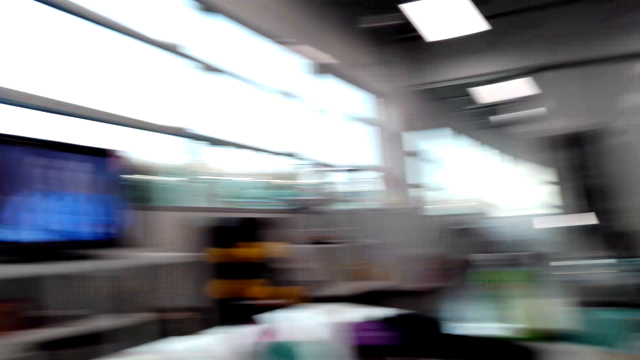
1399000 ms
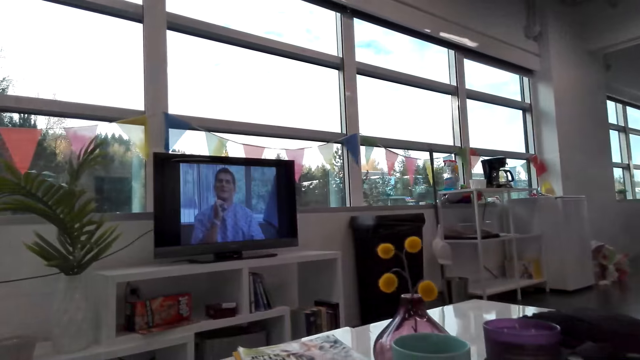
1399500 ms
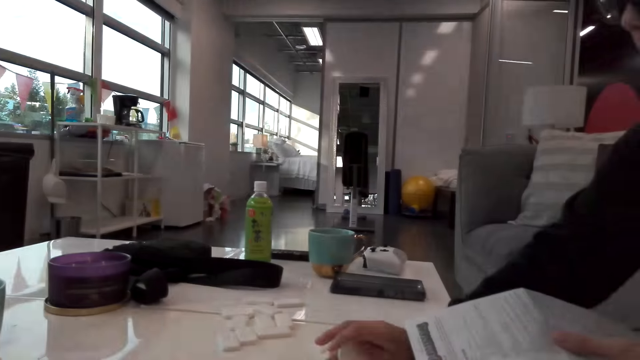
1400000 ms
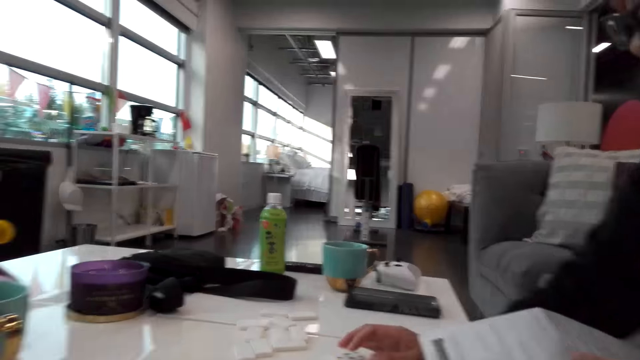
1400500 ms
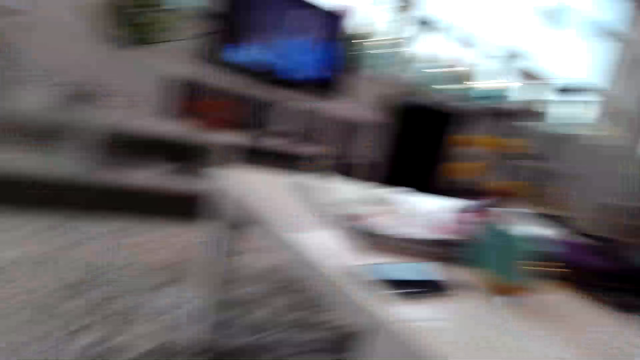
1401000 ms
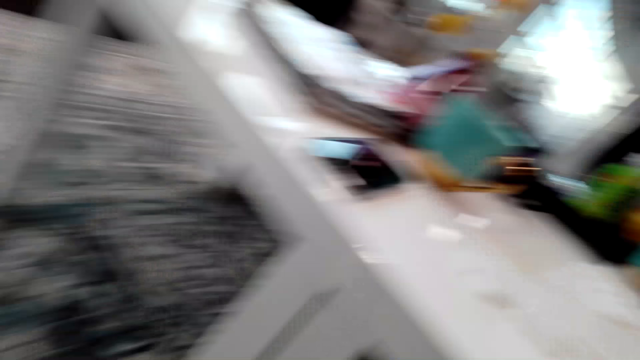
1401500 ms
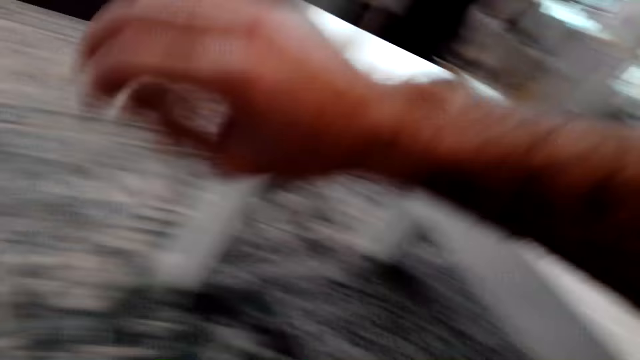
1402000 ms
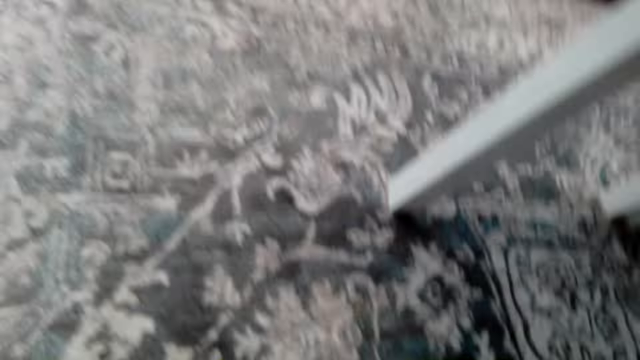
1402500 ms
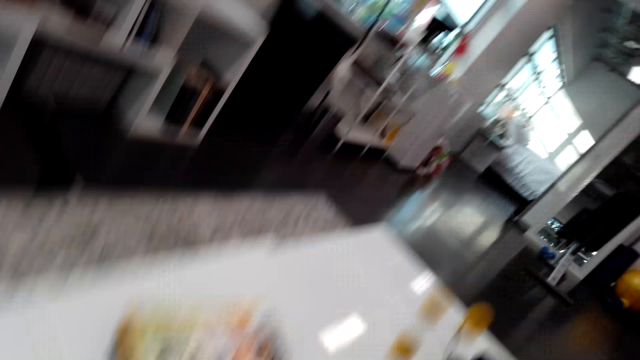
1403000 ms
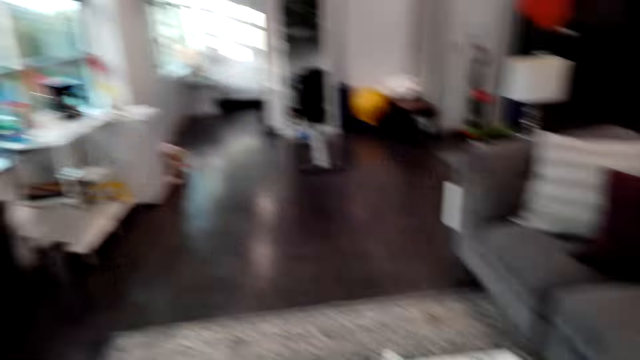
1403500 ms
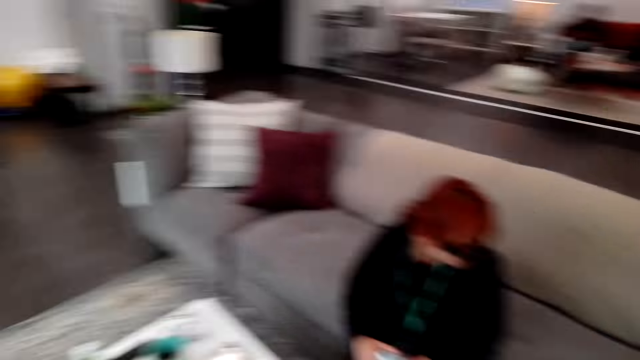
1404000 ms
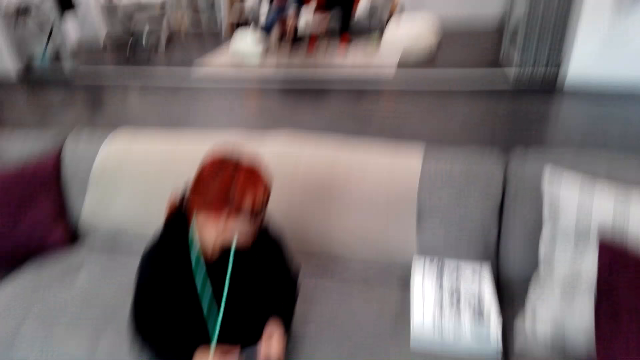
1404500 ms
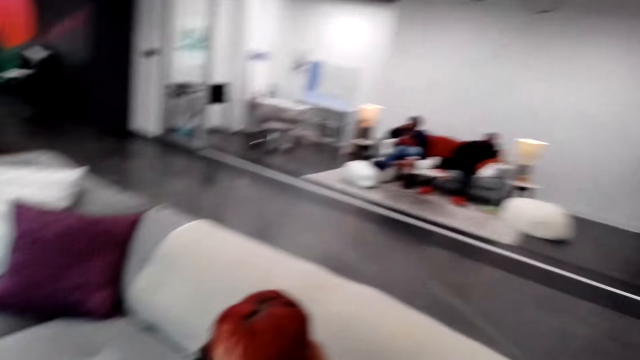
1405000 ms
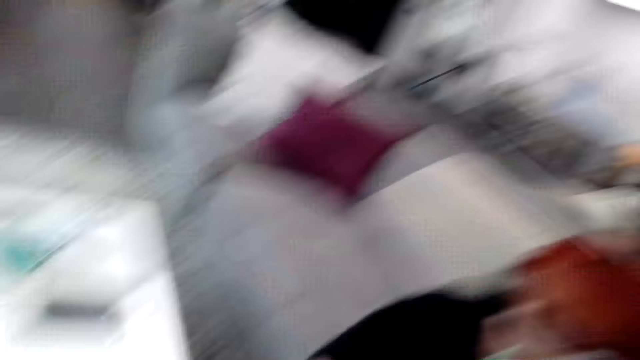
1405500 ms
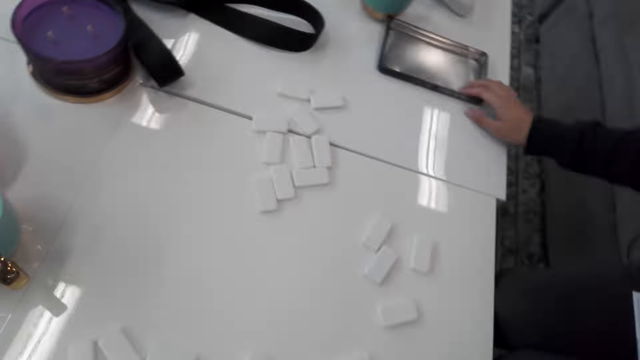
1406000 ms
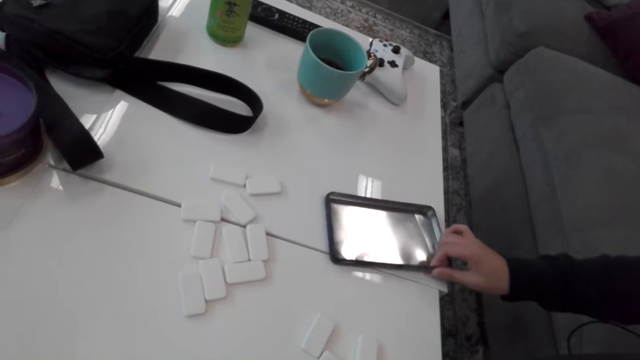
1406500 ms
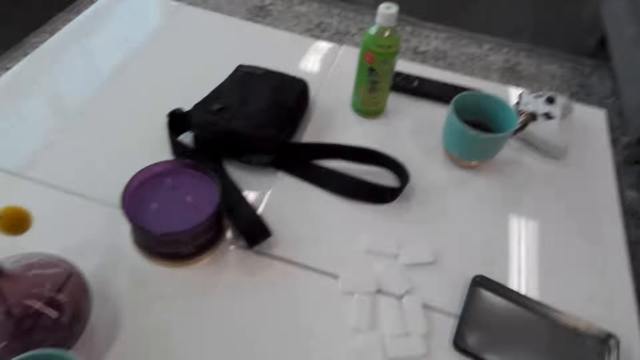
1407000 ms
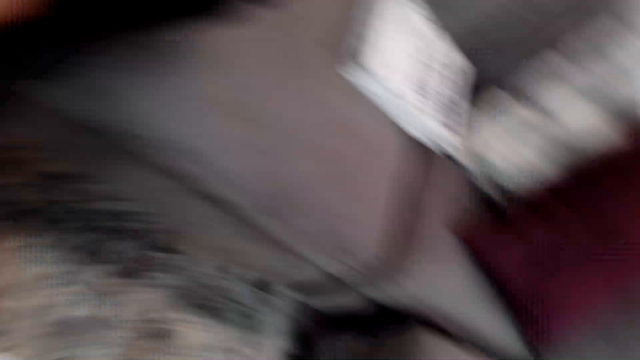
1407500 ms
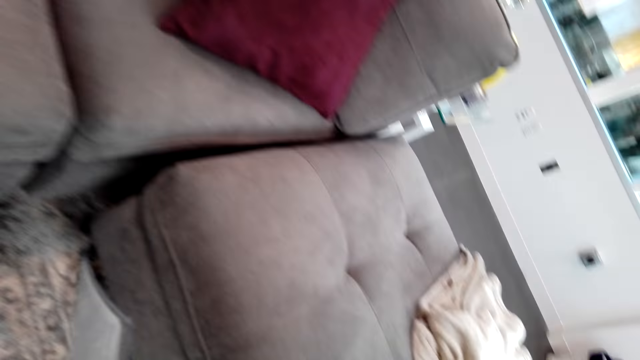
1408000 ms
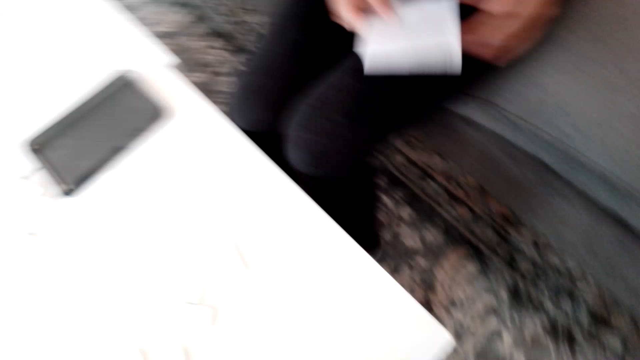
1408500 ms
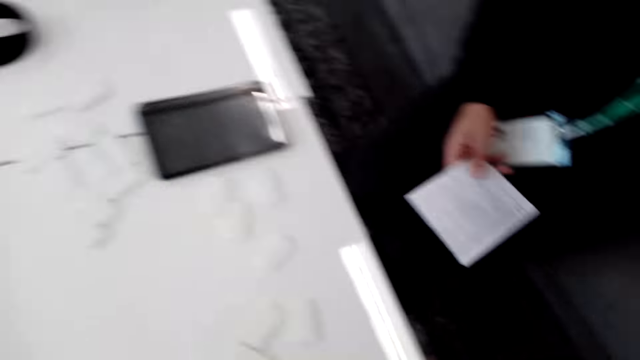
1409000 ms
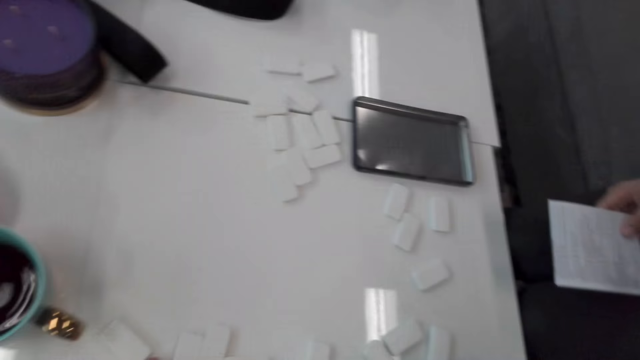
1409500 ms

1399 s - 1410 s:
The woman touches the dominoes. The camera wearer stares around. They stand up from the couch. The woman pulls the aluminium lid of a set. The camera wearer looks around.

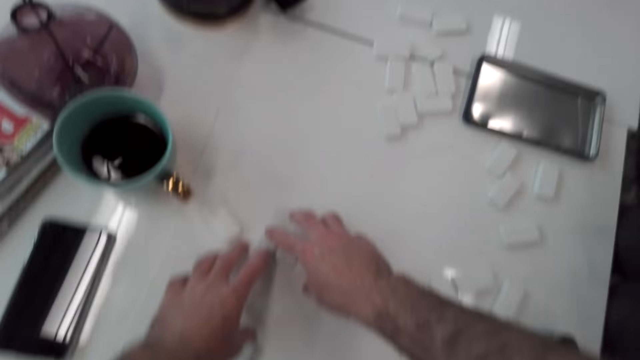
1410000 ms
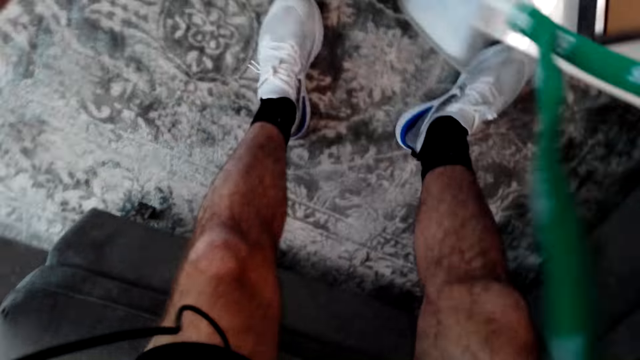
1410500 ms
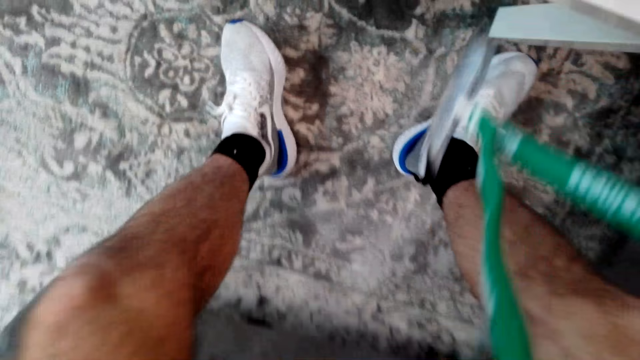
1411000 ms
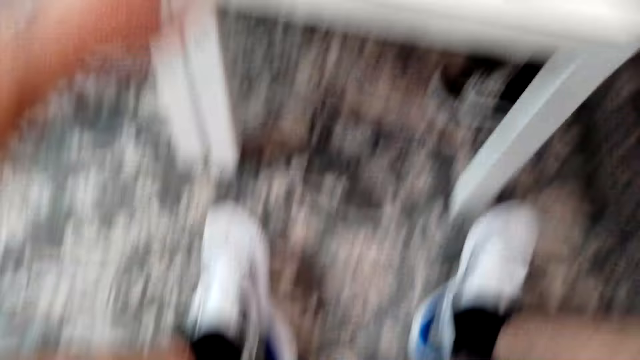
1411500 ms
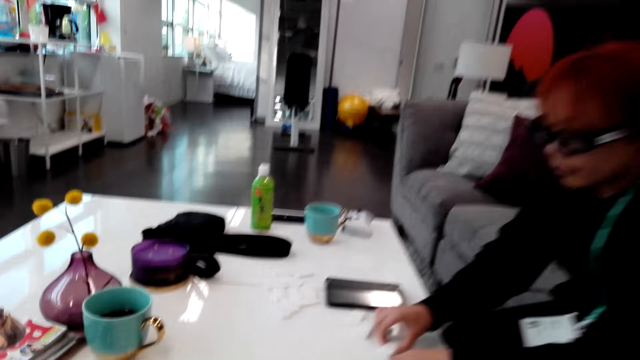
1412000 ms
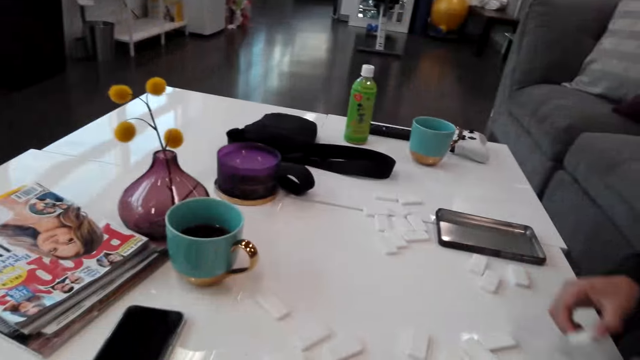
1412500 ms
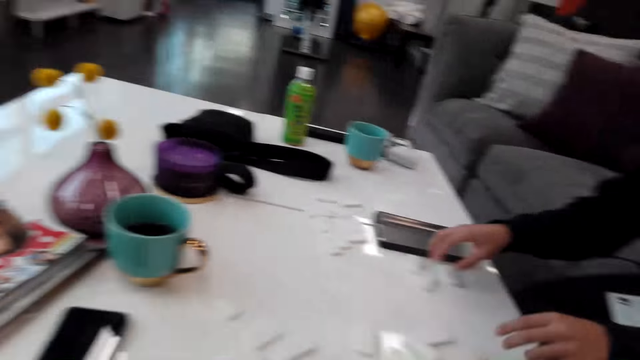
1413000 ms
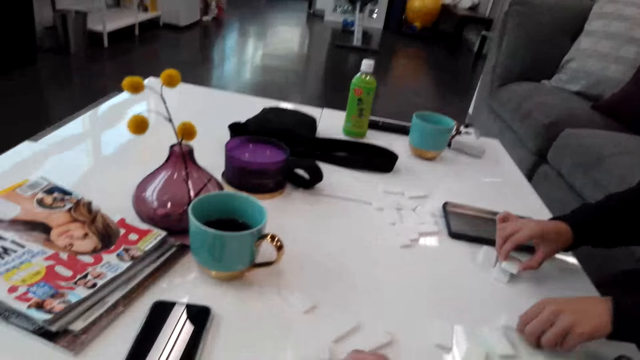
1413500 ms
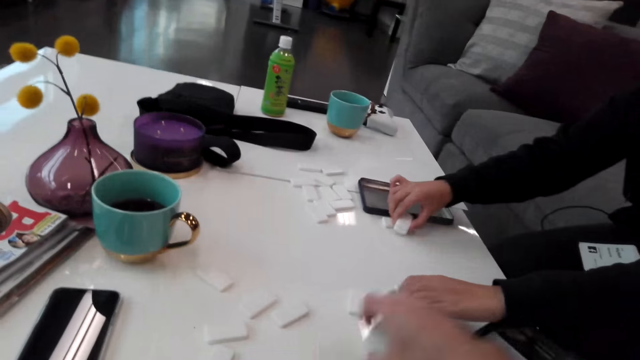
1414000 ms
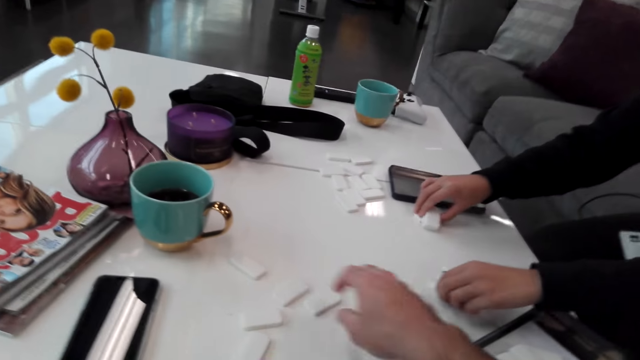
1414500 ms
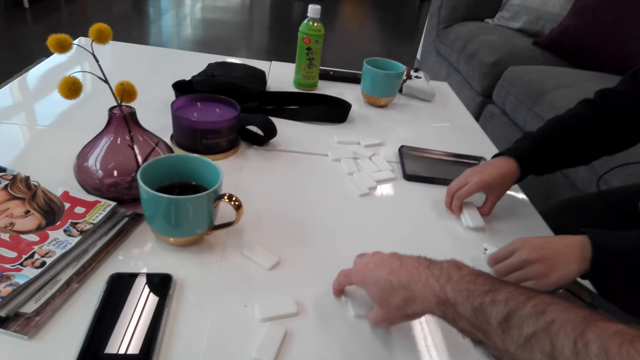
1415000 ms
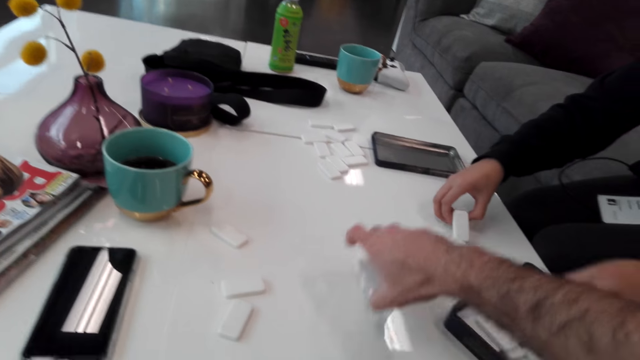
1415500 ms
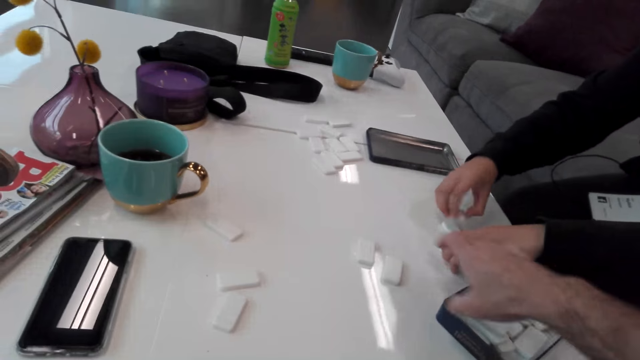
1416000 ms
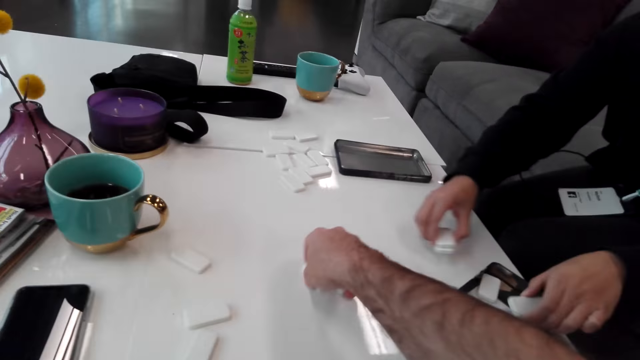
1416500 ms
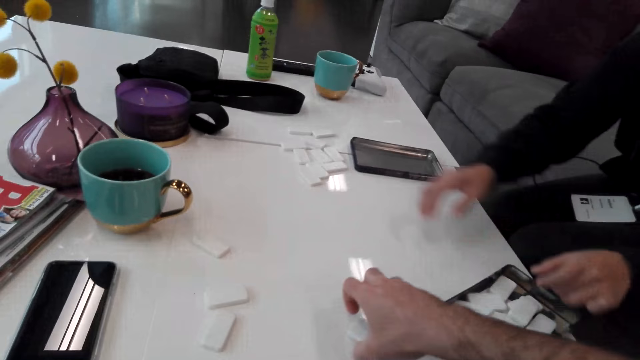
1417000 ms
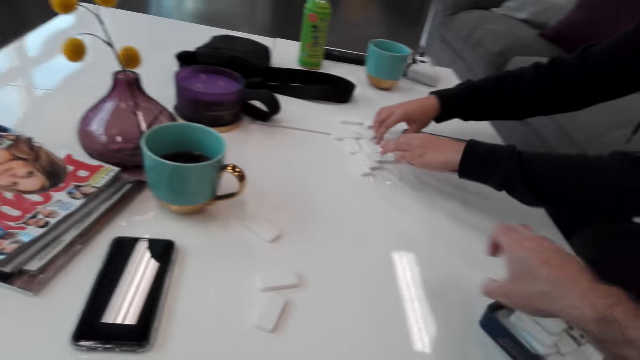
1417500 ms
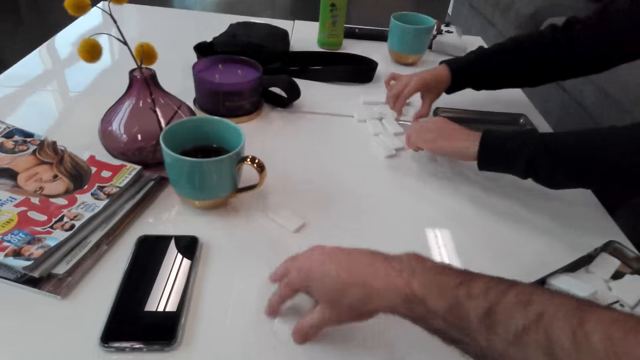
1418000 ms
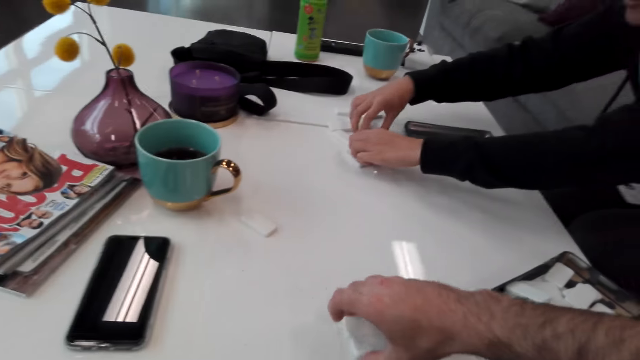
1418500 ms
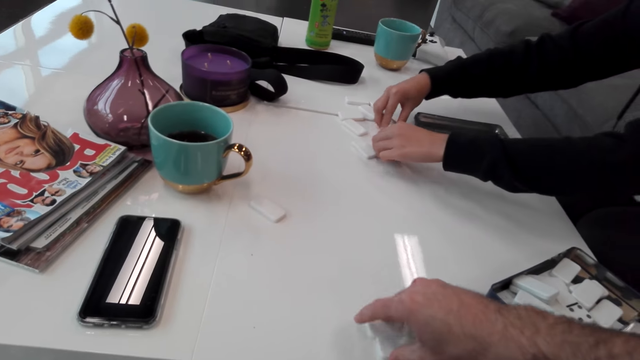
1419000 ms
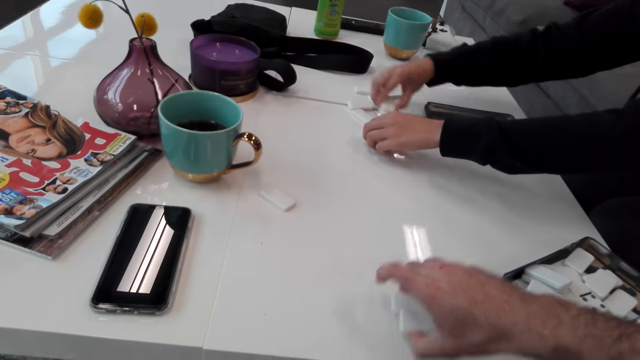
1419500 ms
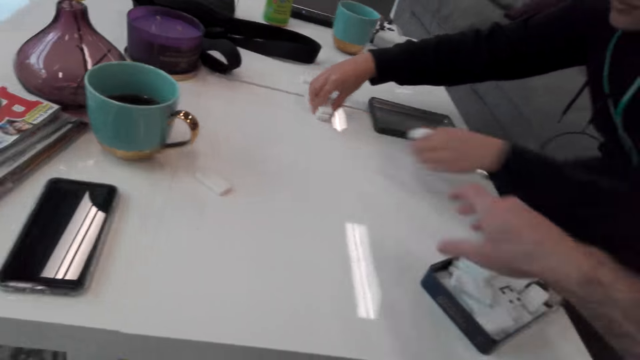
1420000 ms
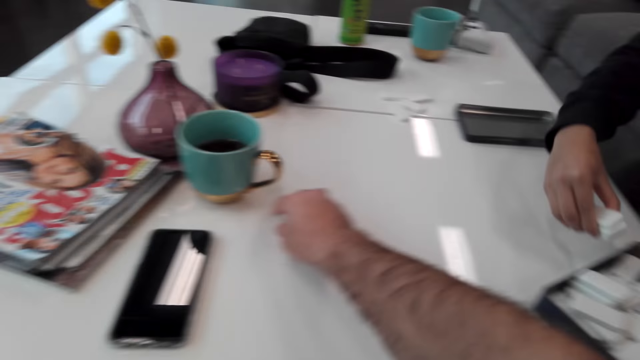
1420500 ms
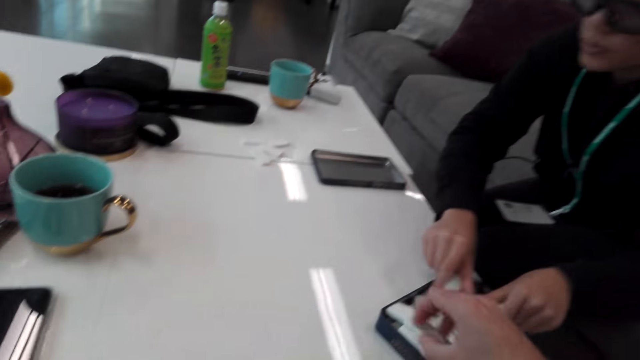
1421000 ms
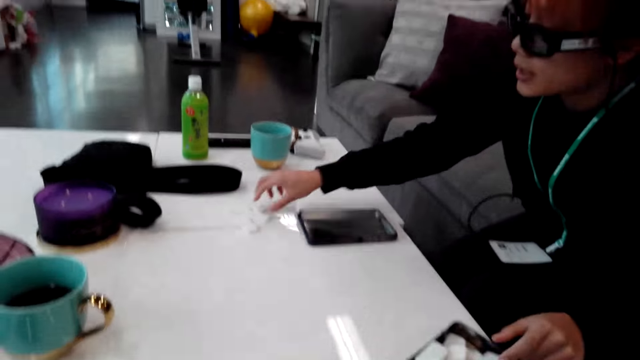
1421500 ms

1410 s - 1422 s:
The camera wearer grabs the dominoes. They sit on a sofa set. The camera wearer and the woman collect the game dice on the table. The camera wearer and the woman put the dominoes in the set.
